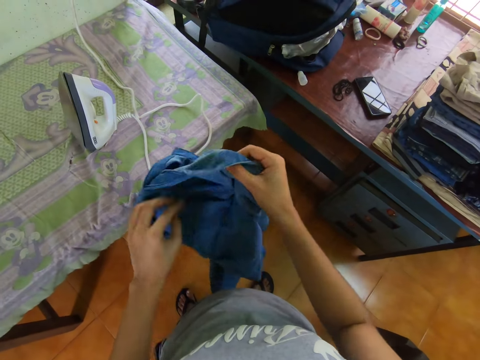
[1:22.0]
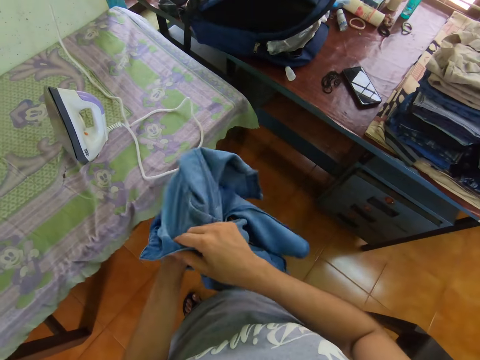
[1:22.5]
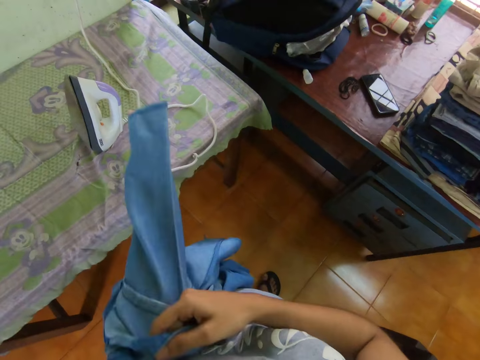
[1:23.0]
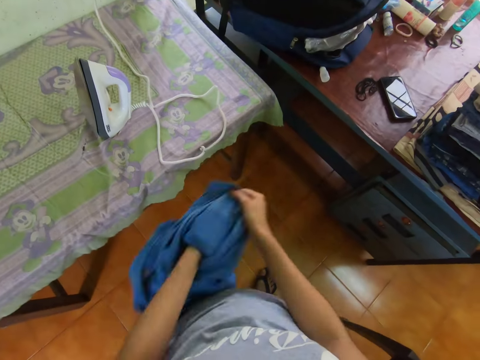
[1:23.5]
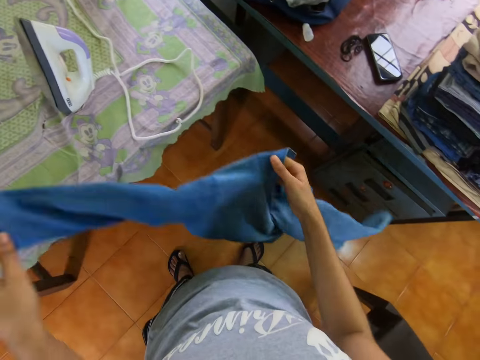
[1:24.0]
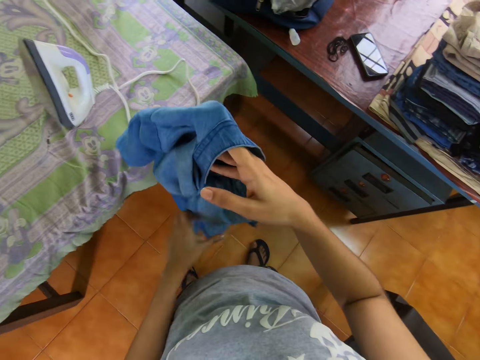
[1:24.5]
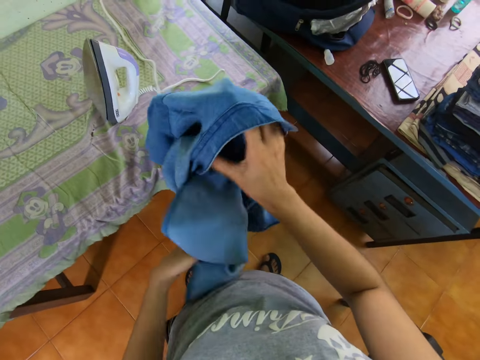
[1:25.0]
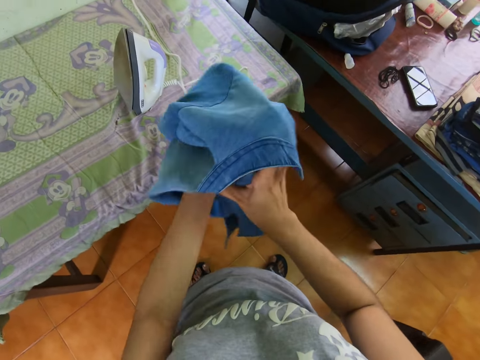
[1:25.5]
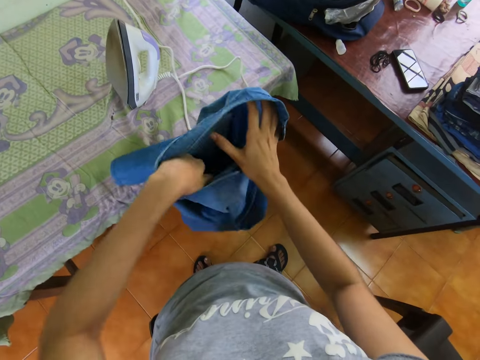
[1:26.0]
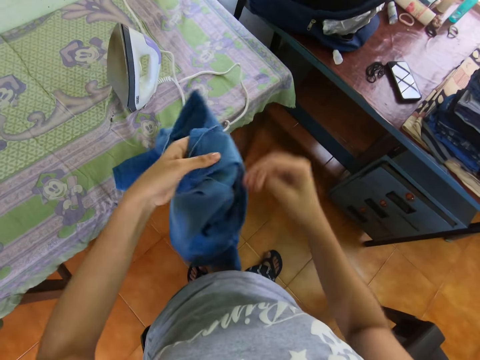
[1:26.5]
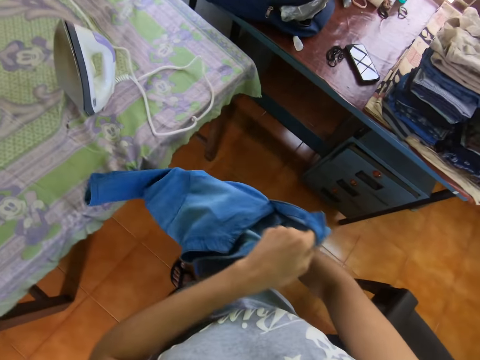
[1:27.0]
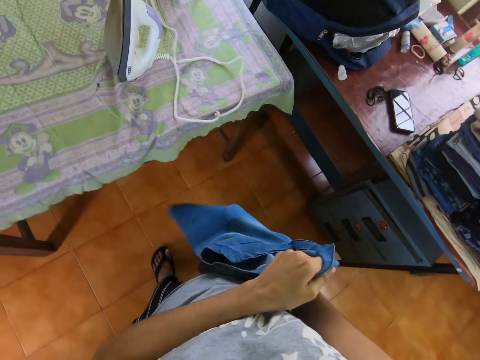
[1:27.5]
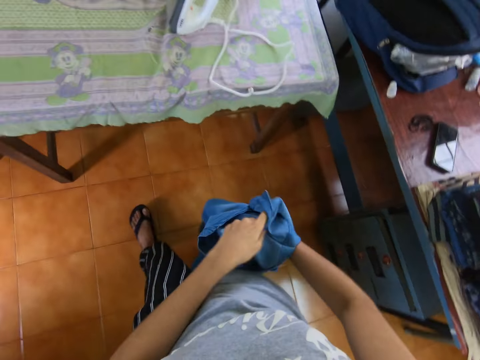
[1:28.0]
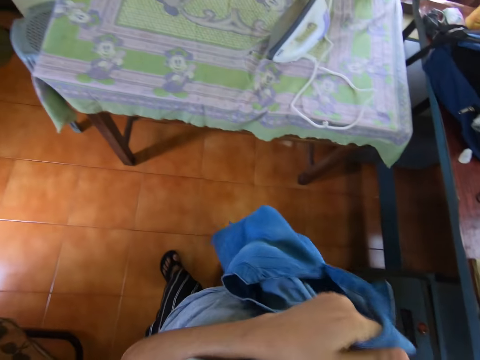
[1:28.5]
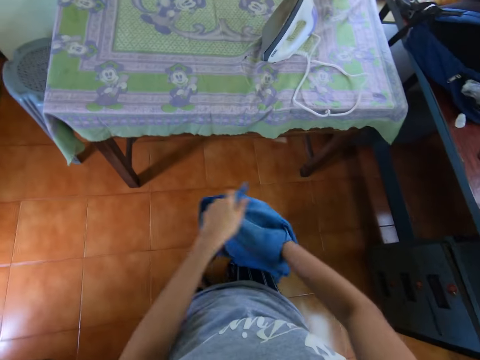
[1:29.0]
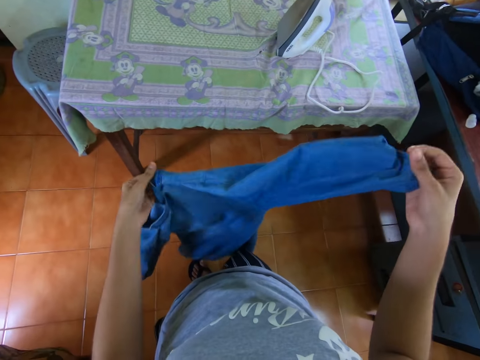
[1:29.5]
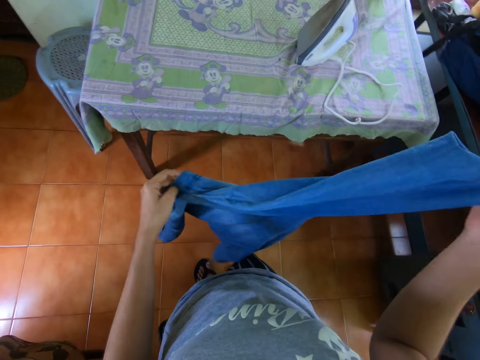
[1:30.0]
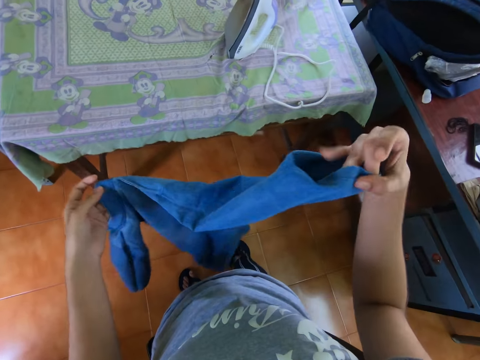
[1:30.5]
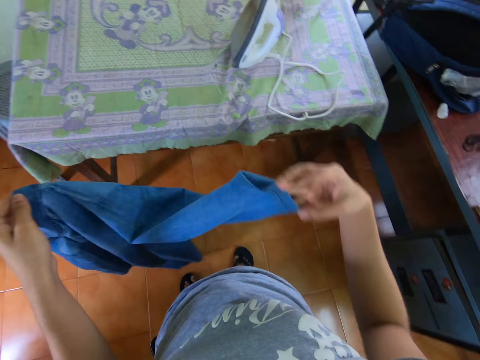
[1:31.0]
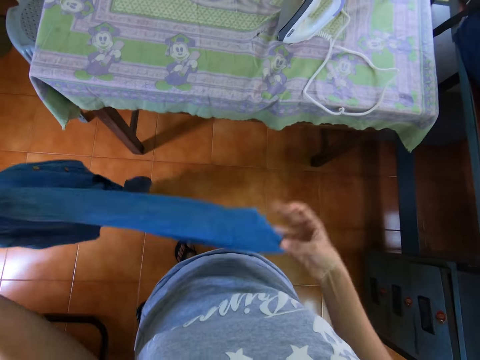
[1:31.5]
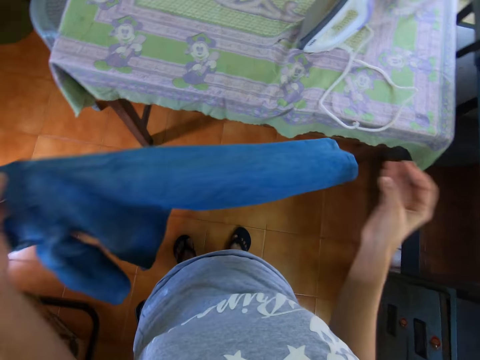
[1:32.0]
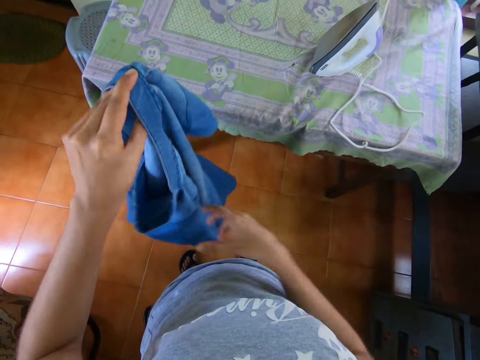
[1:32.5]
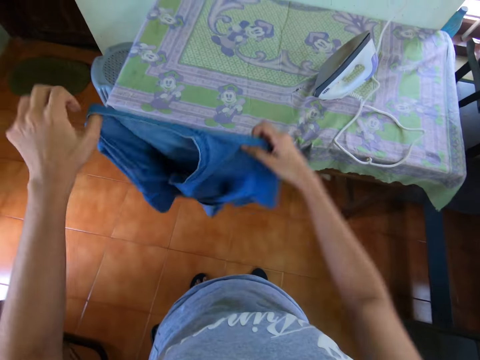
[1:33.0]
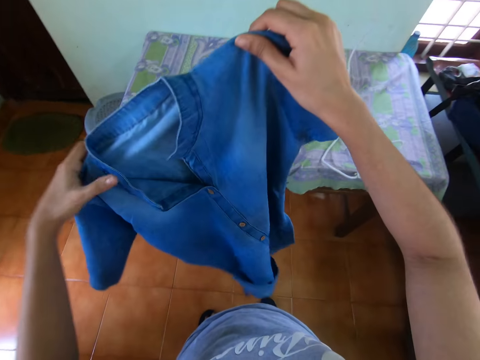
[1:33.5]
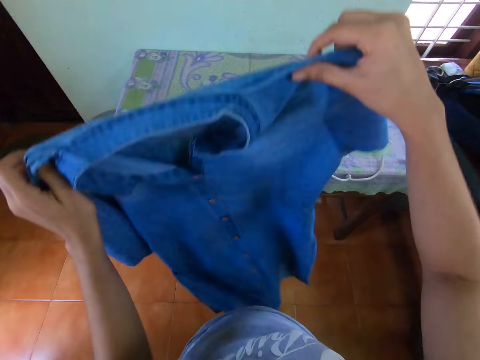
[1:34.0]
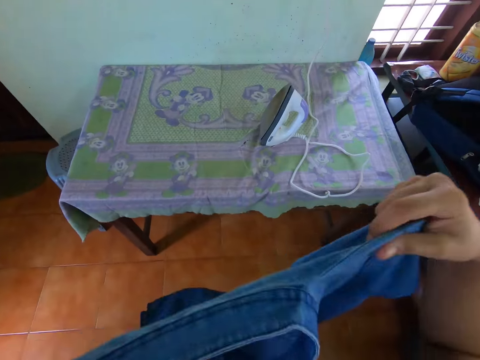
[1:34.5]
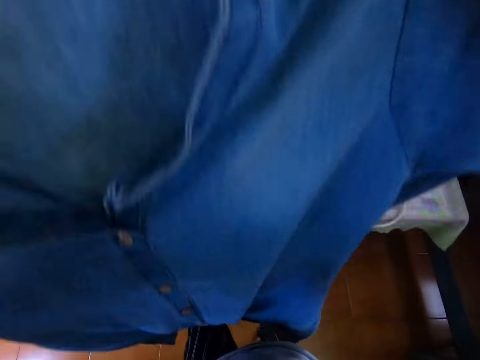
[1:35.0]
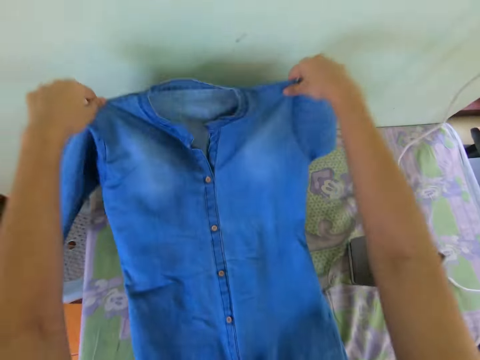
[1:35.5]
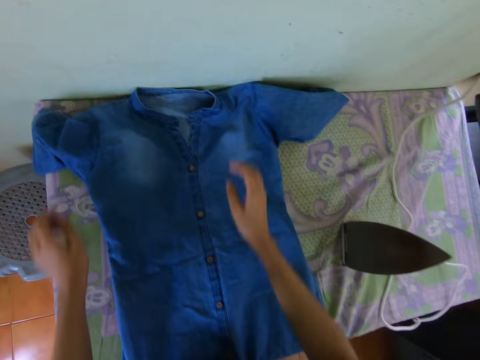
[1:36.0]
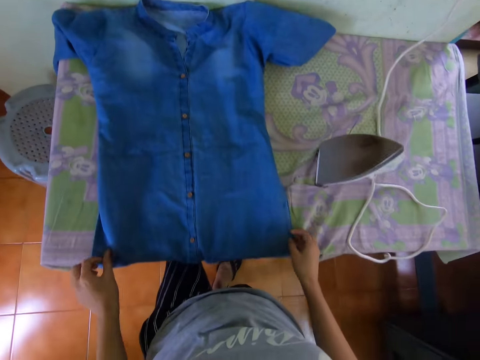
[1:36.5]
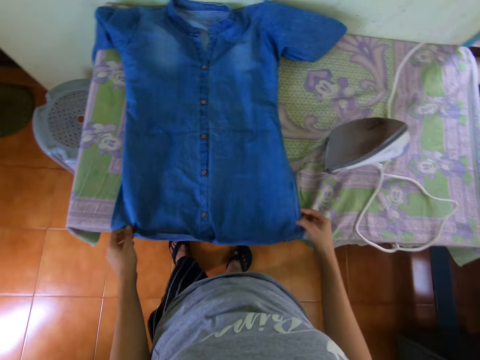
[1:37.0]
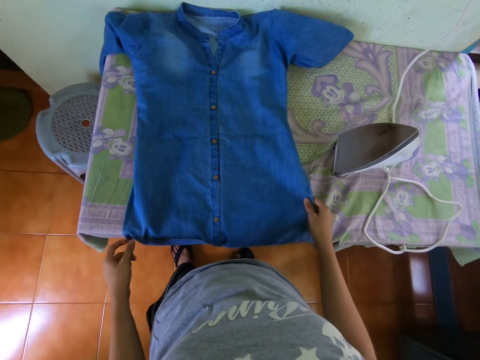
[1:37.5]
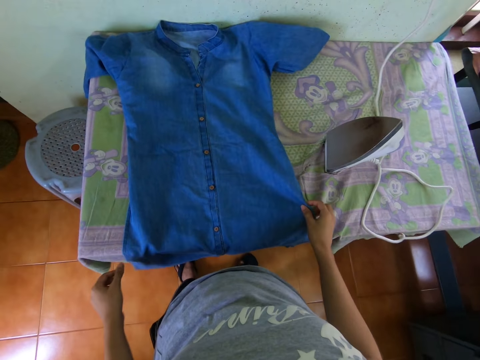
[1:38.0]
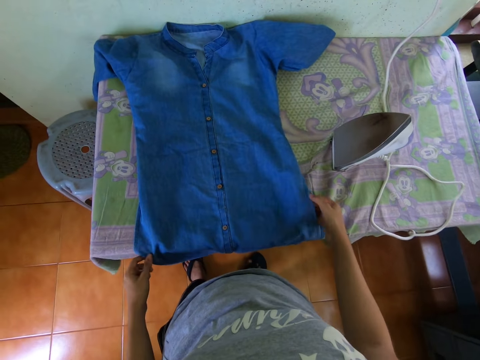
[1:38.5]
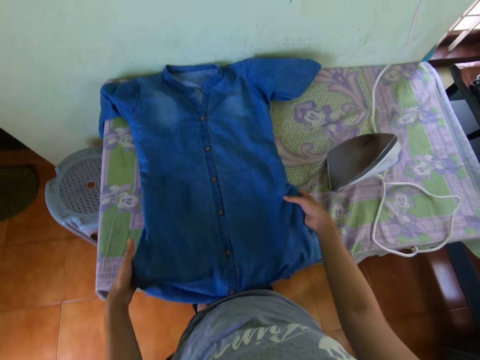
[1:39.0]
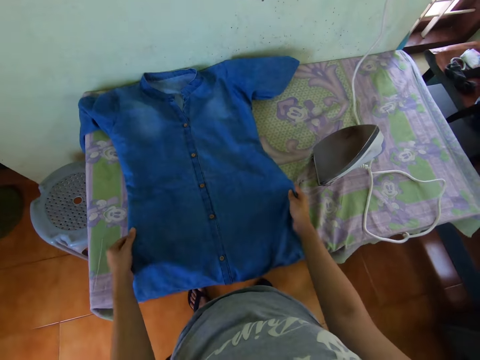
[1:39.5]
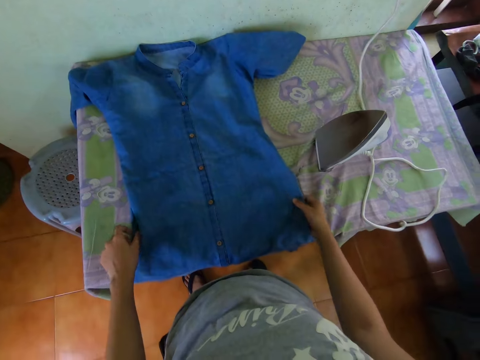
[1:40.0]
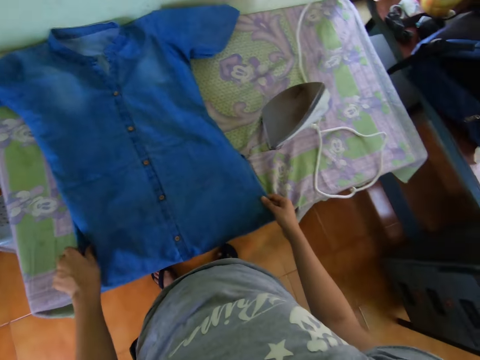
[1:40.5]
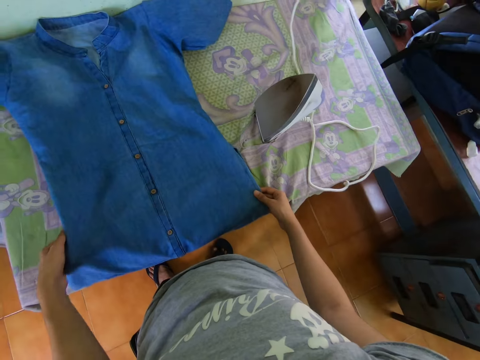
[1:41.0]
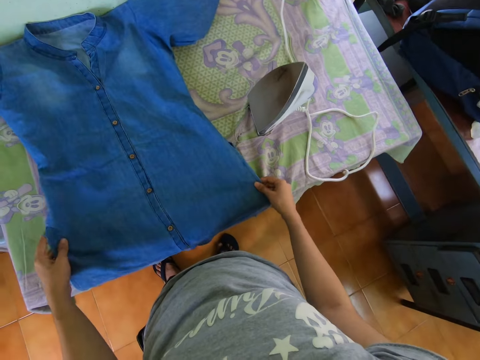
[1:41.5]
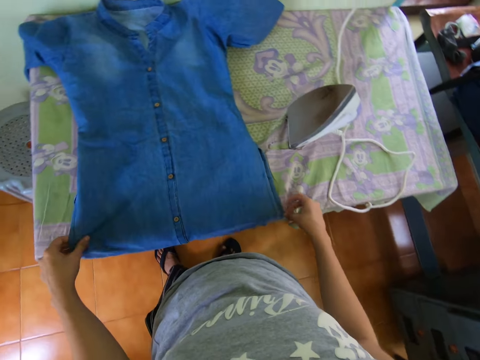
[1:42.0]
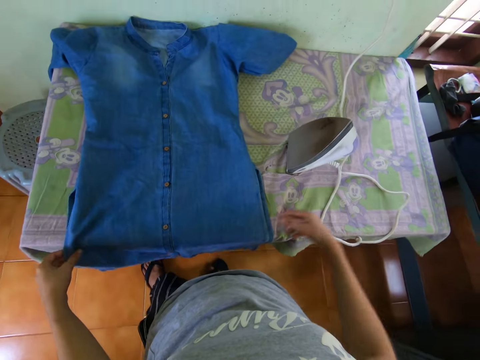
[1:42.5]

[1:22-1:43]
The camera wearer turns the cloth inside out with the left hand. They turn the cloth inside out with the right hand. They hold the cloth with both hands. They place the shirt on the table with both hands. They hold the shirt with both hands. They straighten the shirt with both hands.

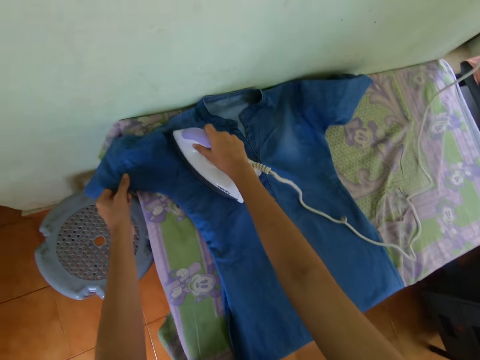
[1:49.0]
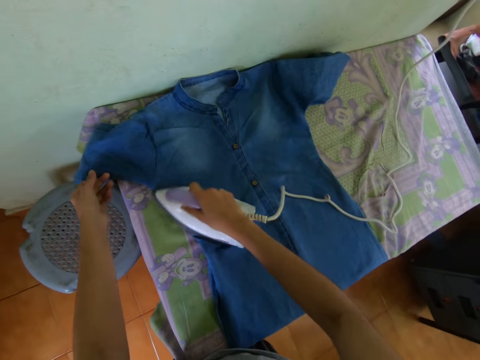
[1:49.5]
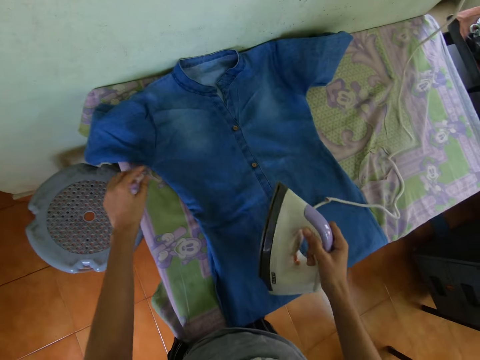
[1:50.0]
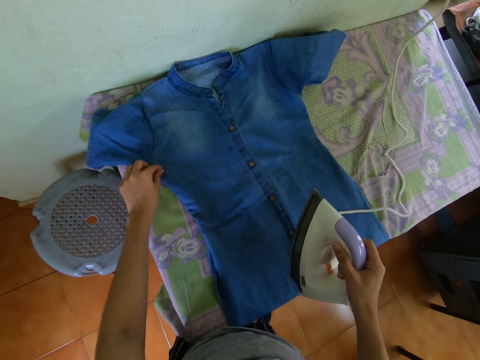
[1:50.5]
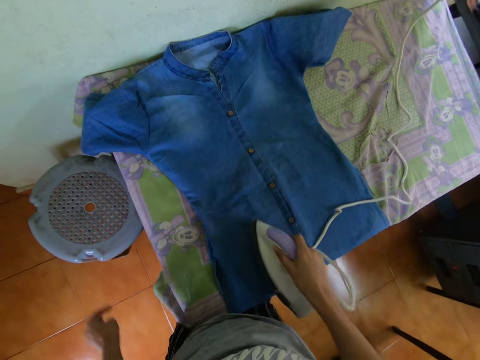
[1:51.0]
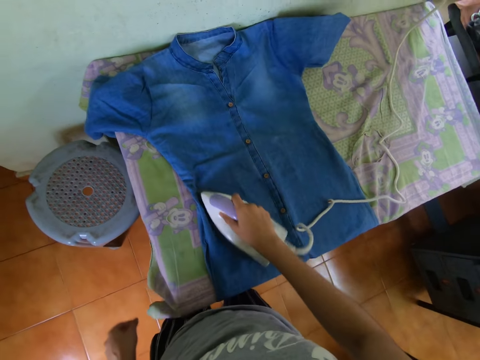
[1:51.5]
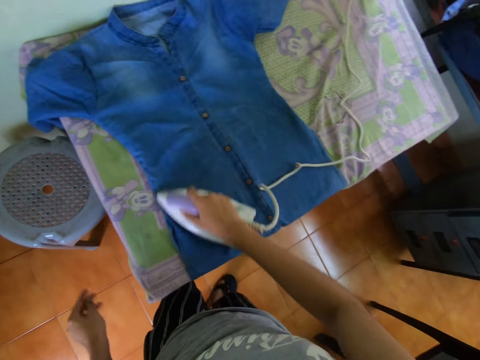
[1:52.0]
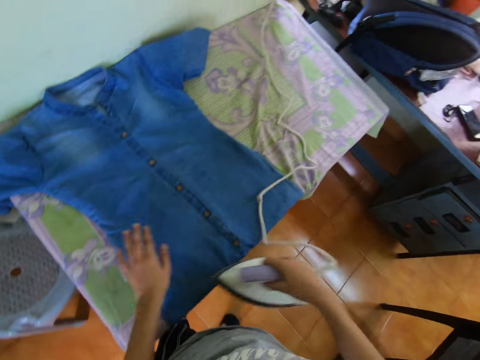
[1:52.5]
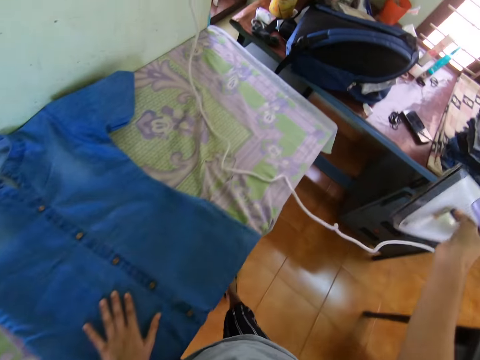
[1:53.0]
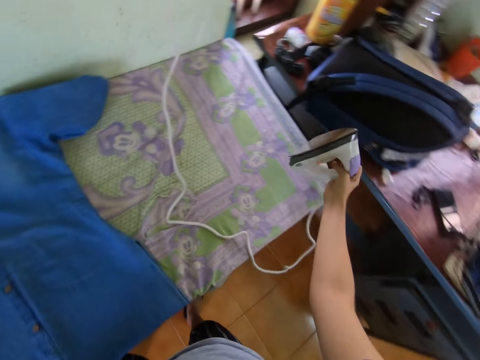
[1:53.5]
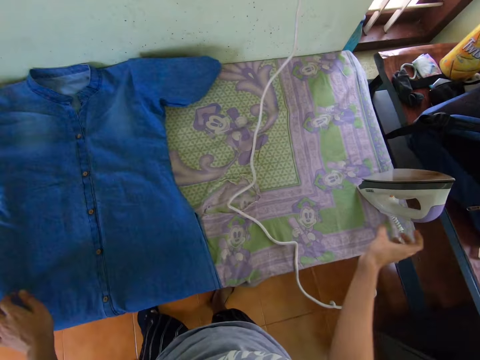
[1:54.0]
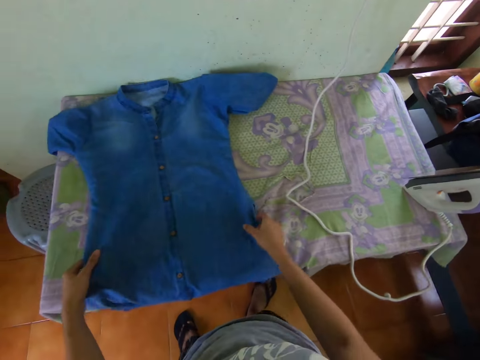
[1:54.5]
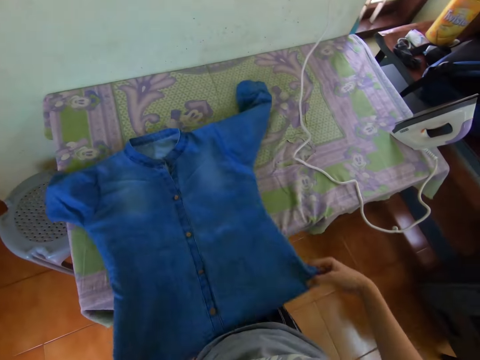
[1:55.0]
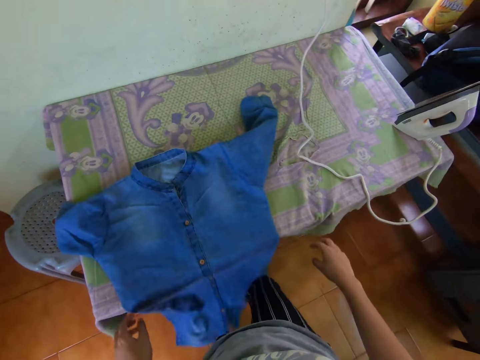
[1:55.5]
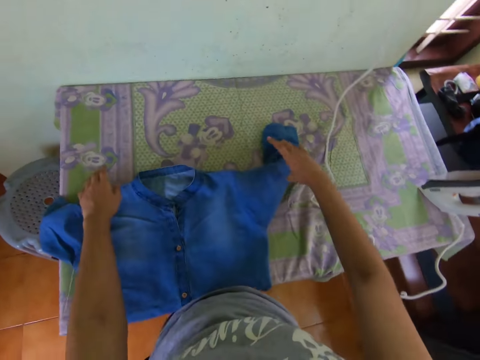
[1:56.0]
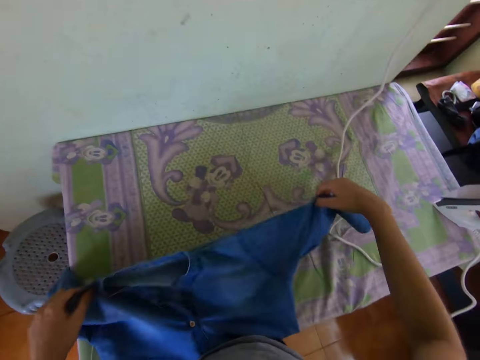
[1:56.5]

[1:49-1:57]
The camera wearer holds the sleeve of the shirt with the left hand. They iron the shirt with the electric iron in the right hand. They place the electric iron on the table with the right hand. They move the cloth. They pull the shirt with both hands.
